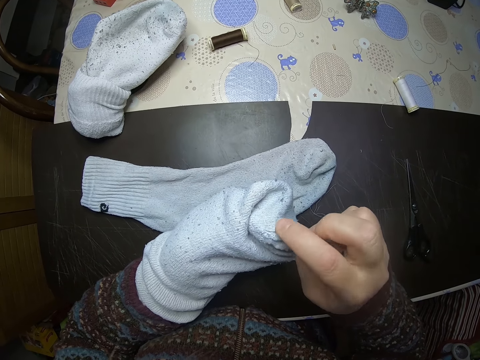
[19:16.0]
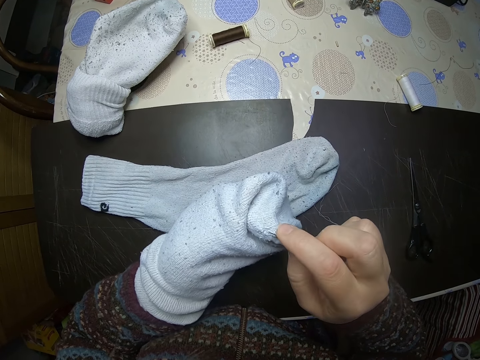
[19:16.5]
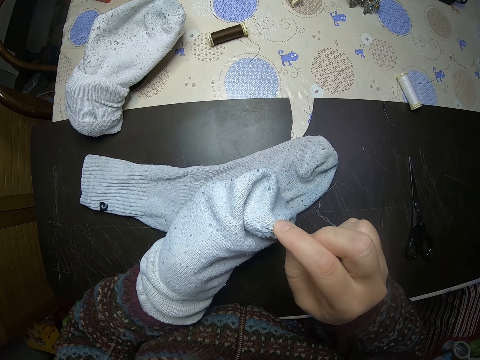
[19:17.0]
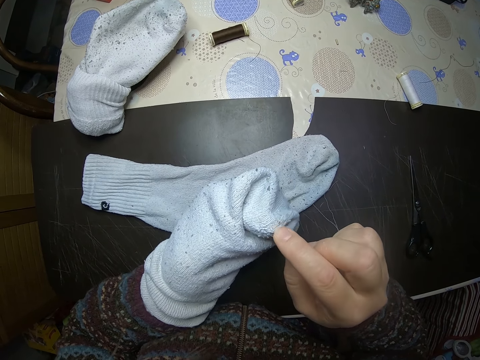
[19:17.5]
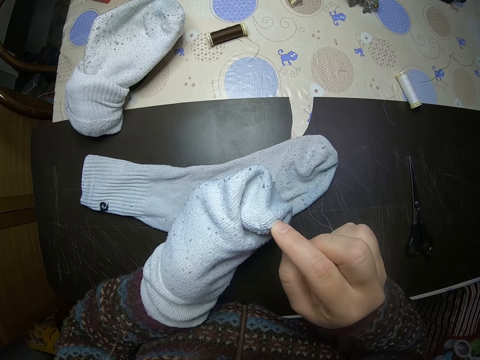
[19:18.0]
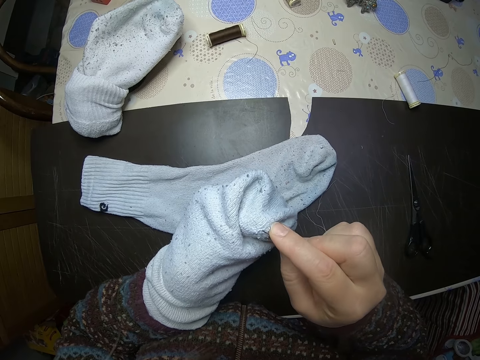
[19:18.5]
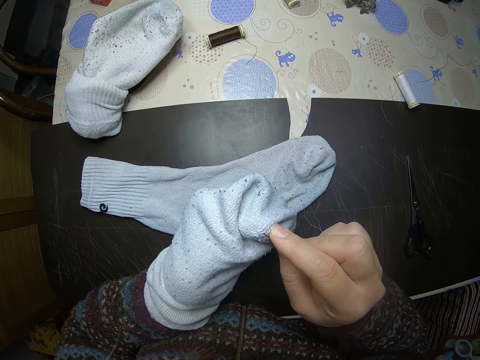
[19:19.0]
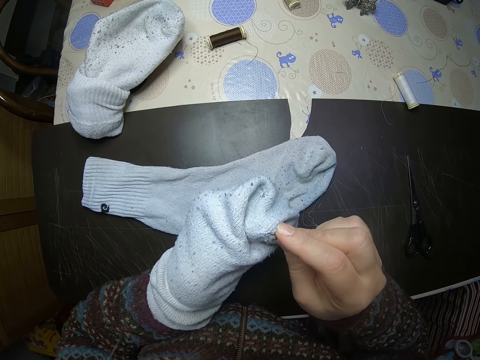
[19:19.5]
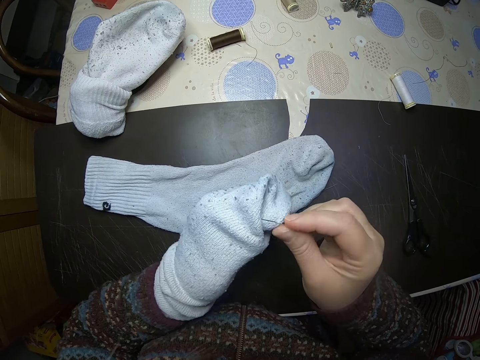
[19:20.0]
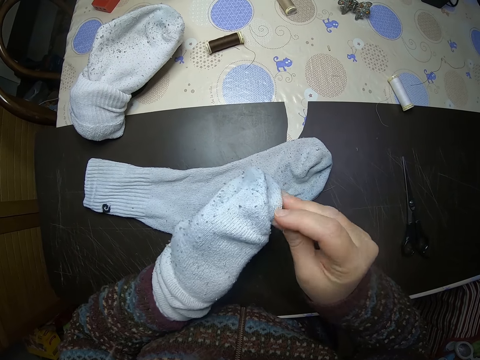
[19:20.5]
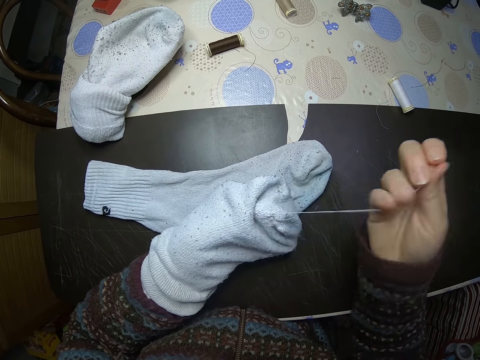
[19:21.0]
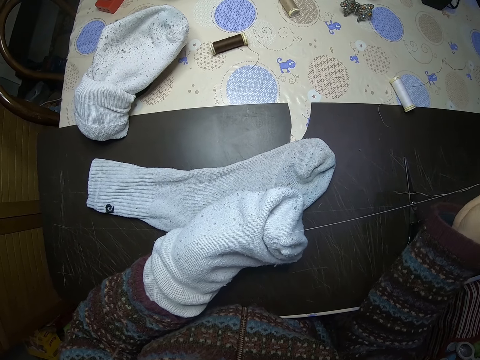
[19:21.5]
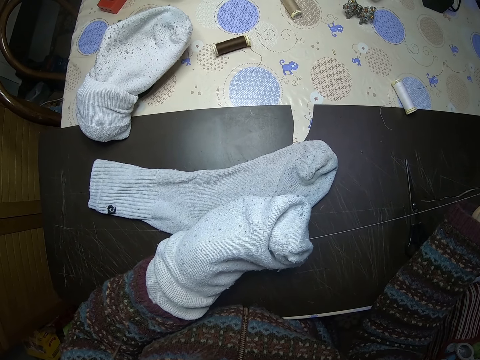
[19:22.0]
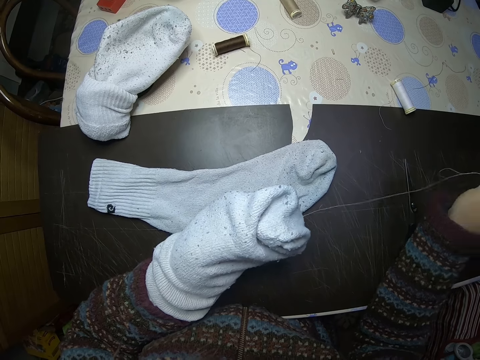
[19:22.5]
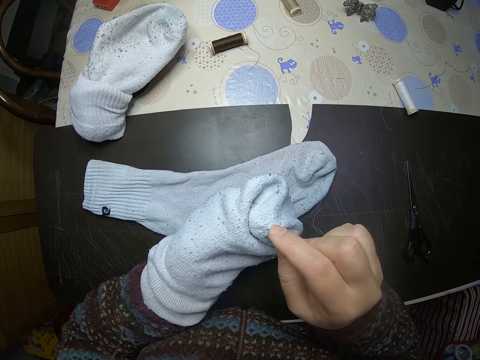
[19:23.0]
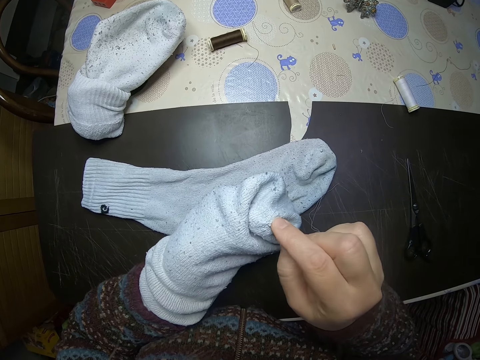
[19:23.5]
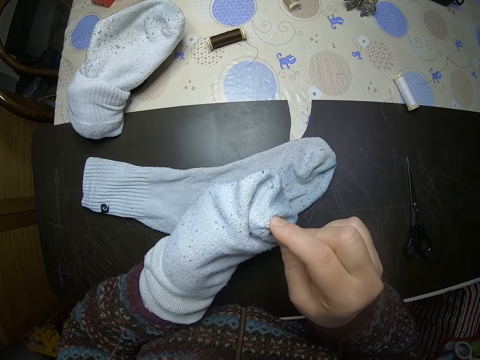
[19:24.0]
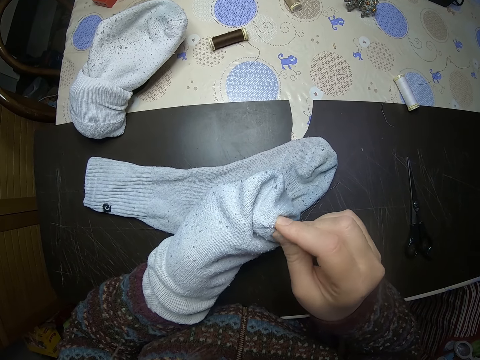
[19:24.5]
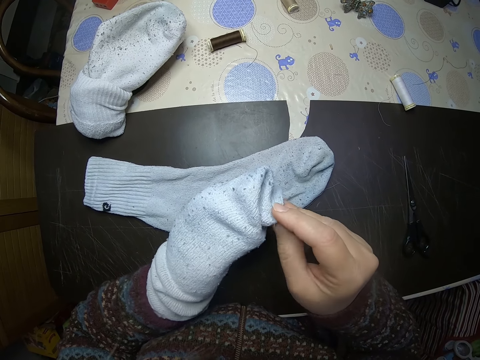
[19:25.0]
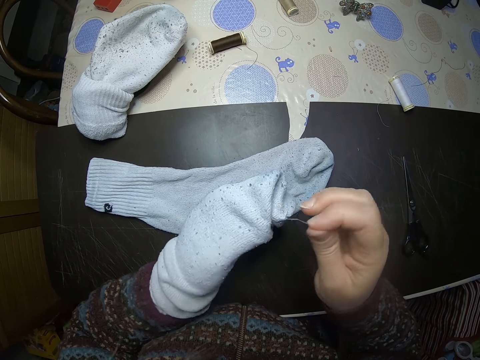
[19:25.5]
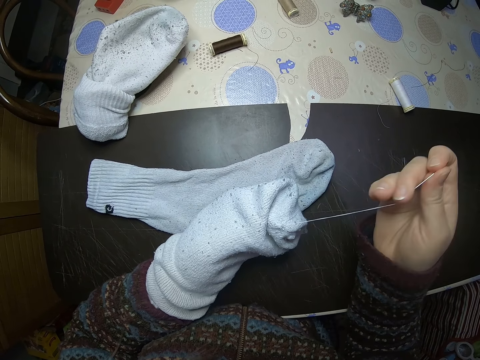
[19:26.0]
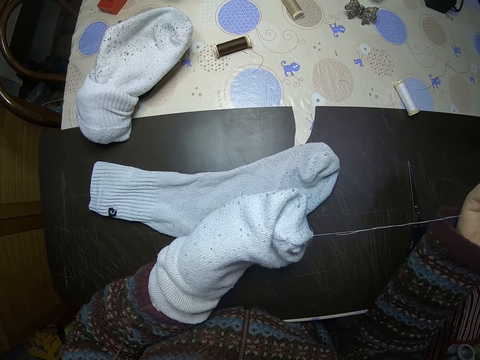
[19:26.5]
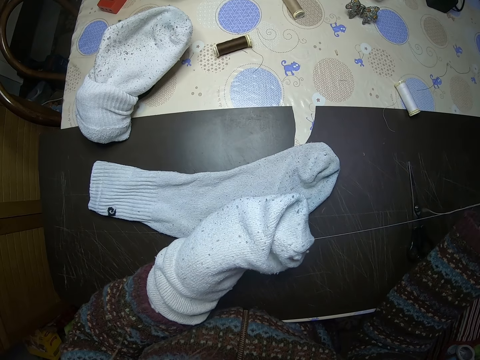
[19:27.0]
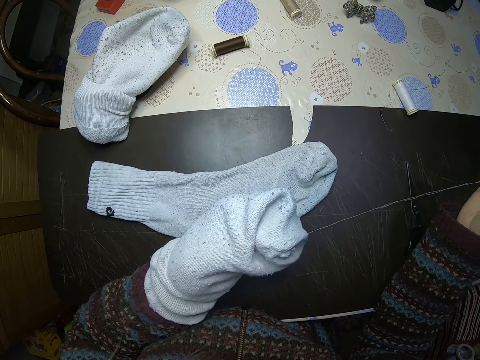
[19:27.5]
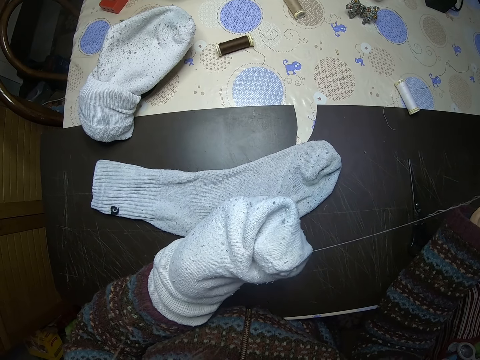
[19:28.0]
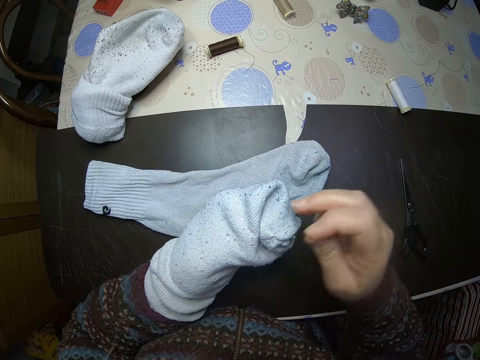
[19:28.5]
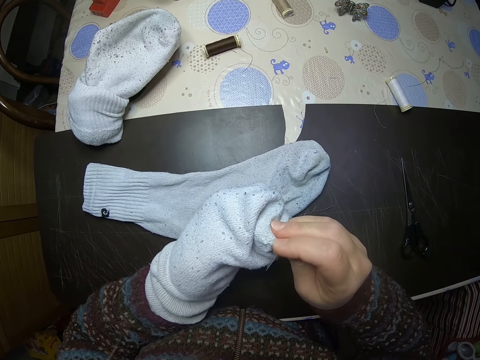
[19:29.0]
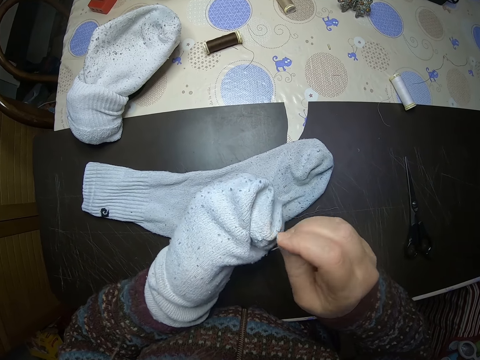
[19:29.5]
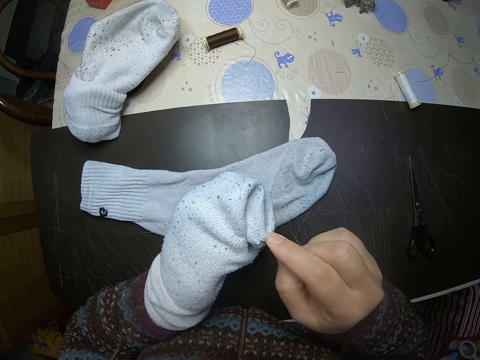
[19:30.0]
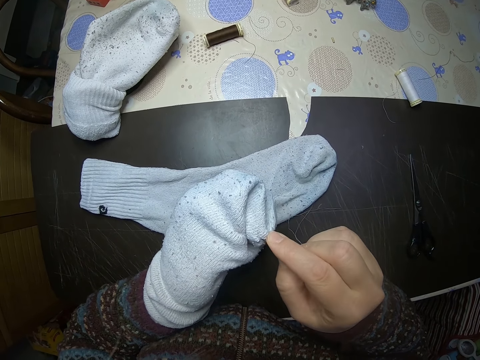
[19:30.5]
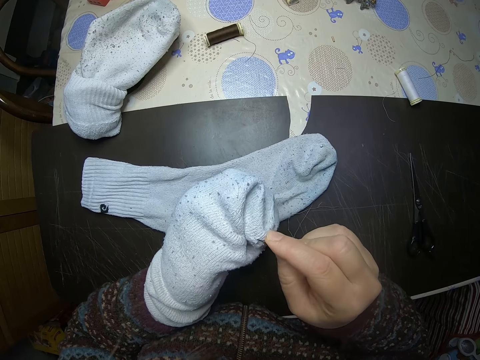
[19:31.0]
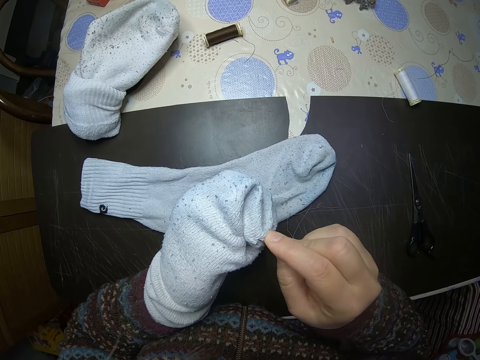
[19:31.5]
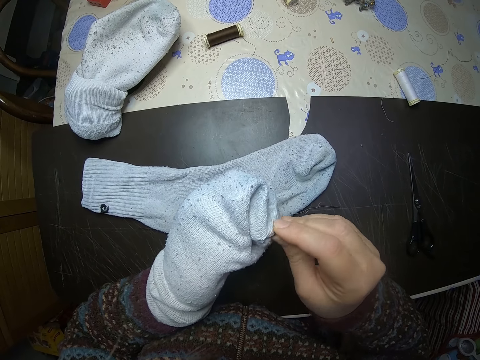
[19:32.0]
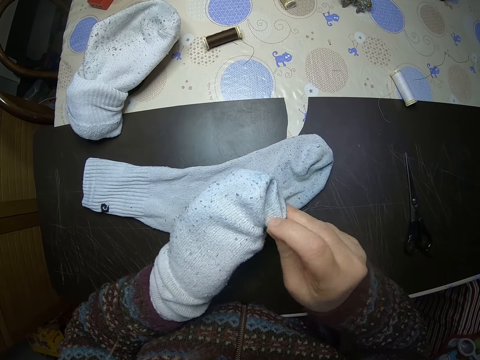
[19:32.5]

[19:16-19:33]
The camera wearer sews the socks. They stare at the socks. They sew the socks. They stare at the socks. They inspect the socks. They sew the socks.

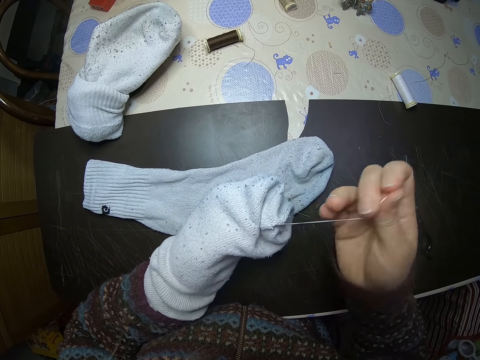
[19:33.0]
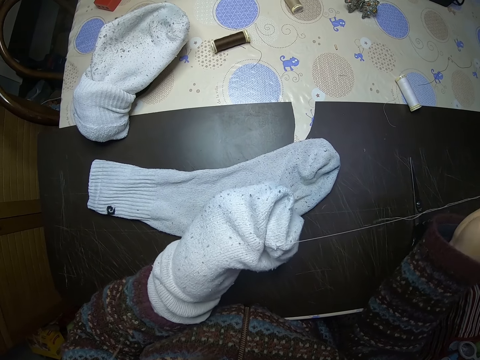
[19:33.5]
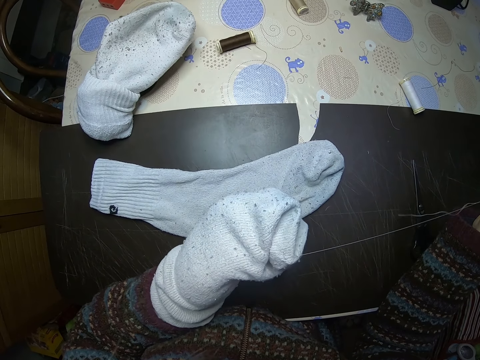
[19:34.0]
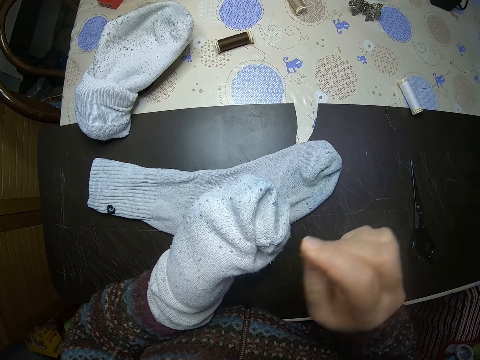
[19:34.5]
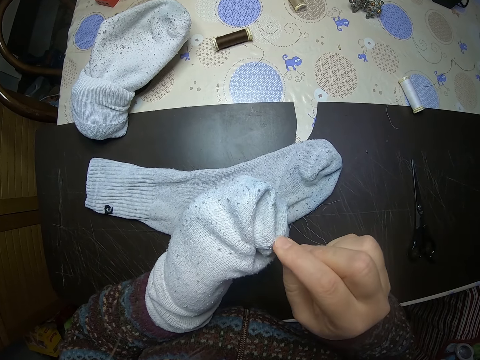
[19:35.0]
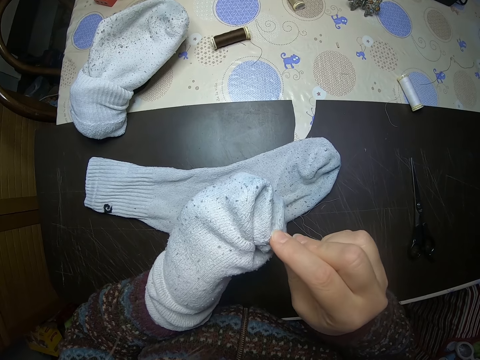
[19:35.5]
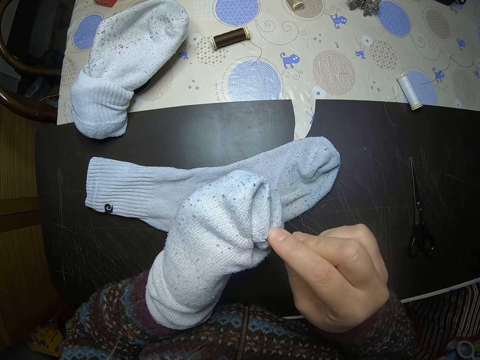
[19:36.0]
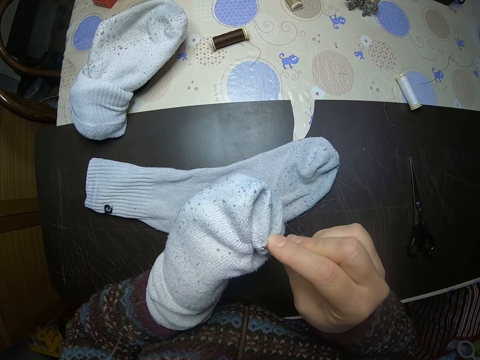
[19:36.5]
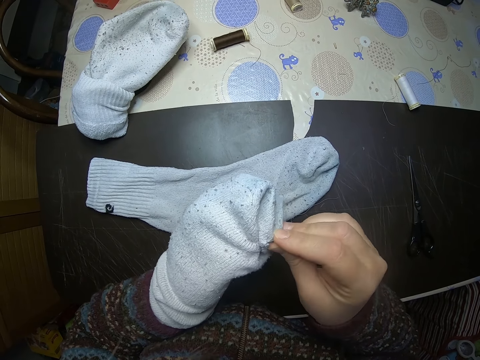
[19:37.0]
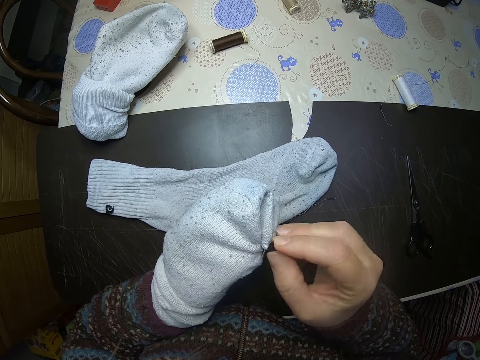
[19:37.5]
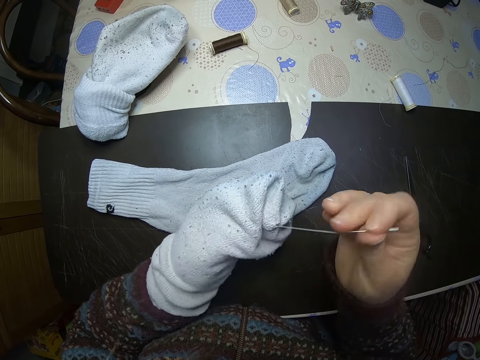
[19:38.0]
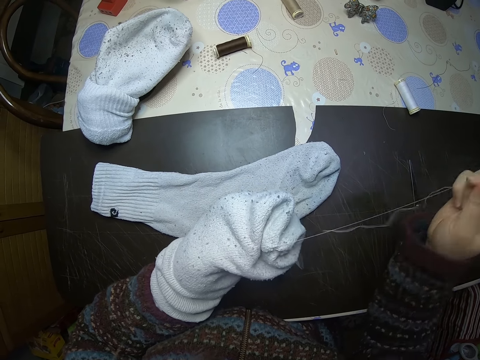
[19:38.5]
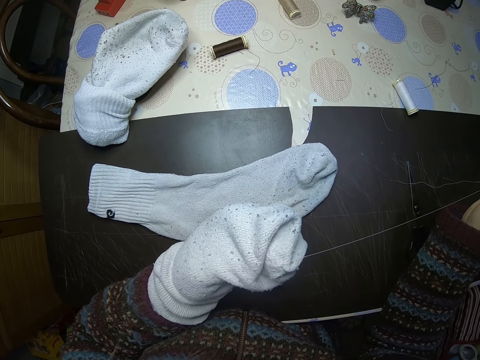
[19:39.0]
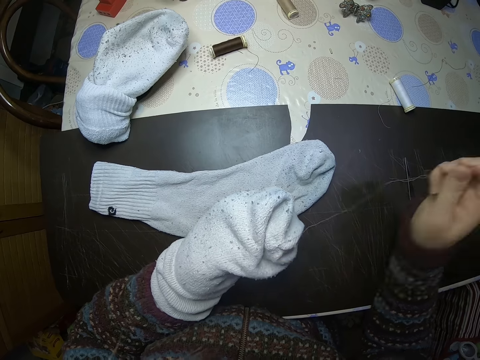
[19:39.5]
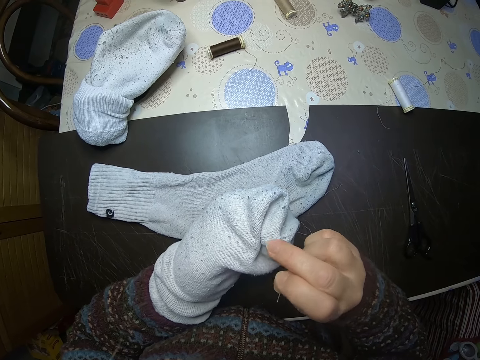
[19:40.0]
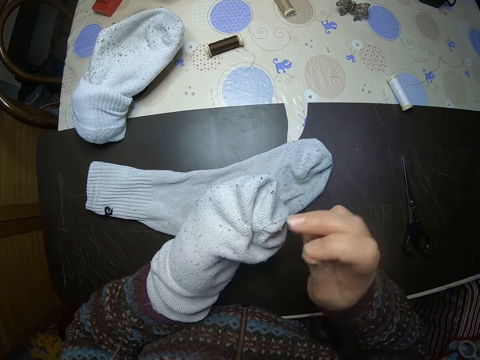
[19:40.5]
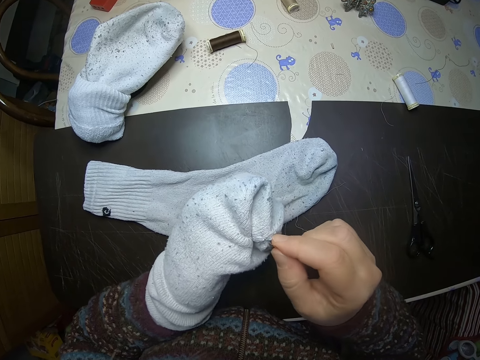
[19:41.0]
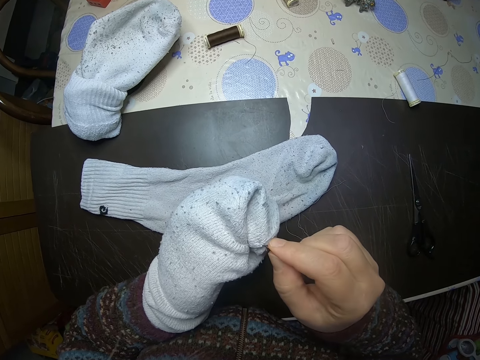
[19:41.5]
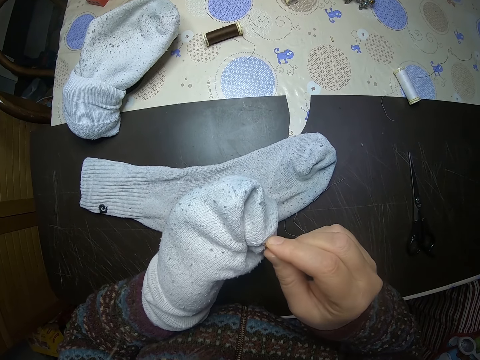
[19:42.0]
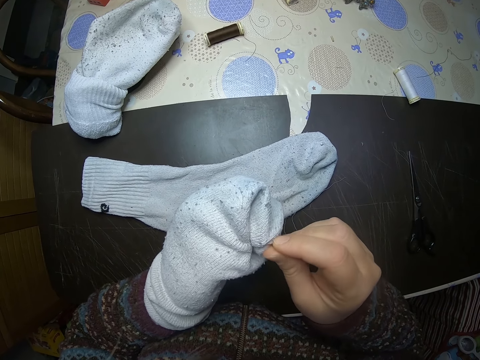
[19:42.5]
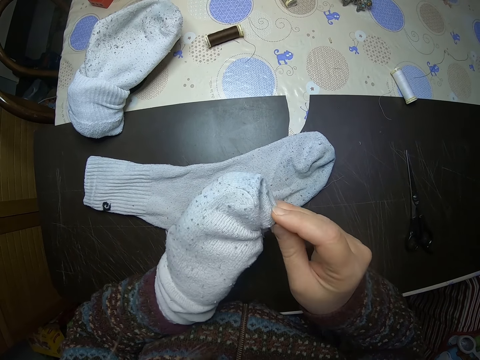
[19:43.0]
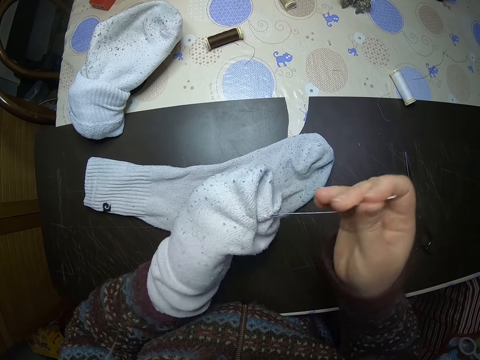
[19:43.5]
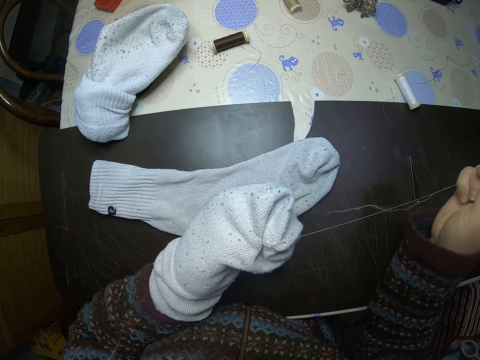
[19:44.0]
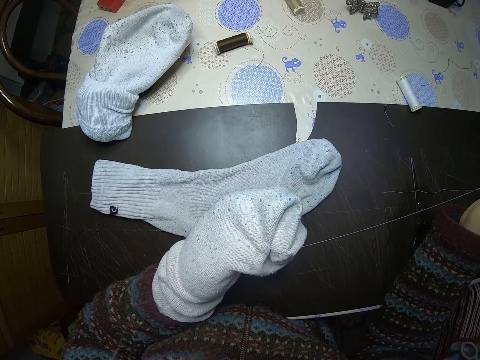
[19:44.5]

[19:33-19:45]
The camera wearer stares at the socks. They sew the socks. They stare at the socks. They inspect the socks. They sew the socks.
